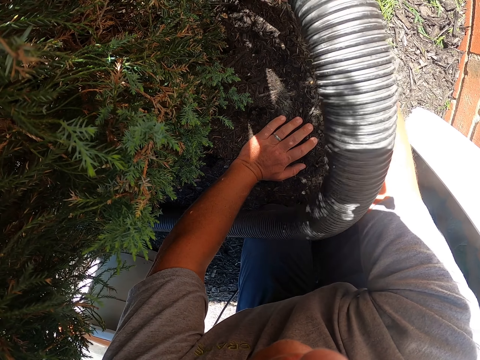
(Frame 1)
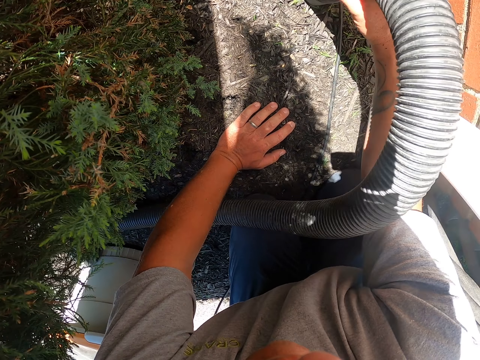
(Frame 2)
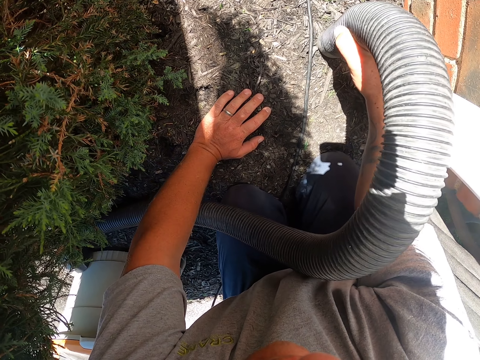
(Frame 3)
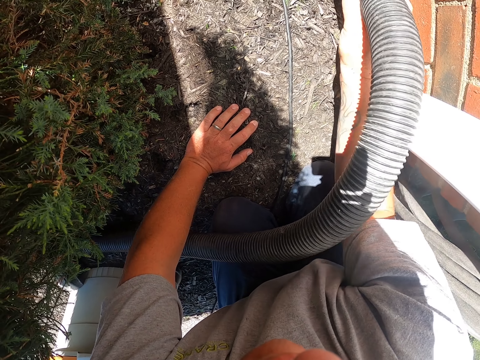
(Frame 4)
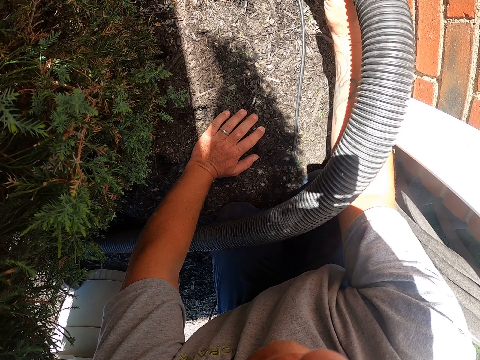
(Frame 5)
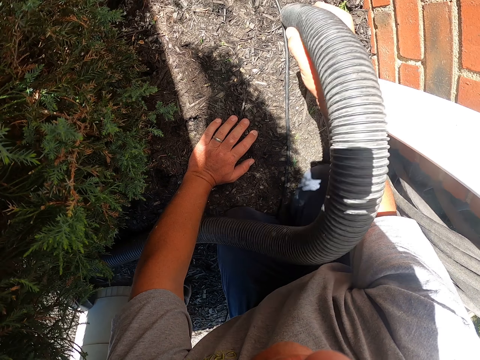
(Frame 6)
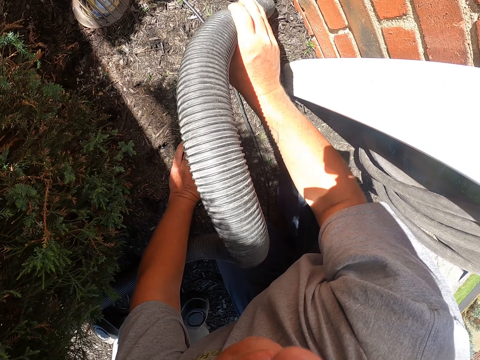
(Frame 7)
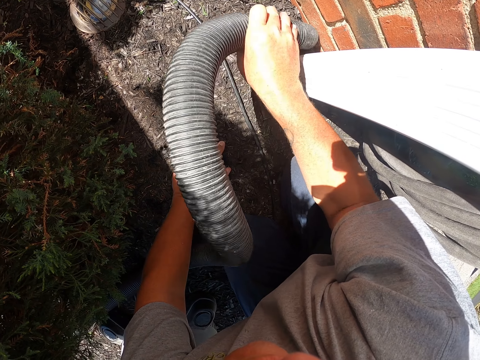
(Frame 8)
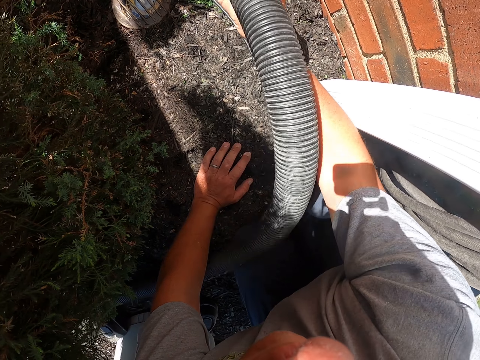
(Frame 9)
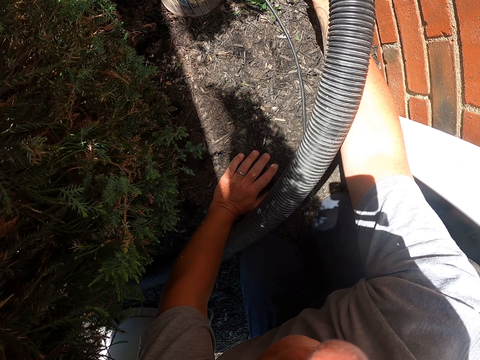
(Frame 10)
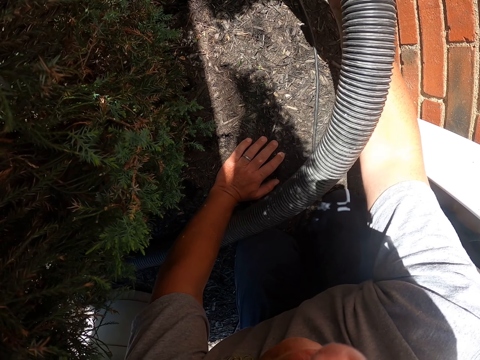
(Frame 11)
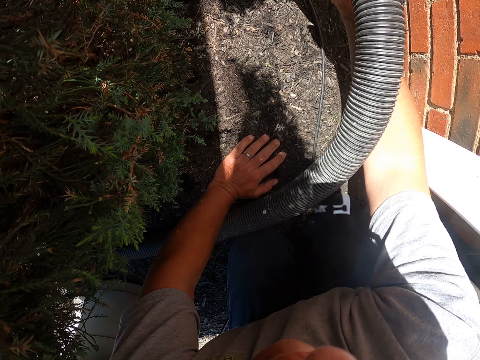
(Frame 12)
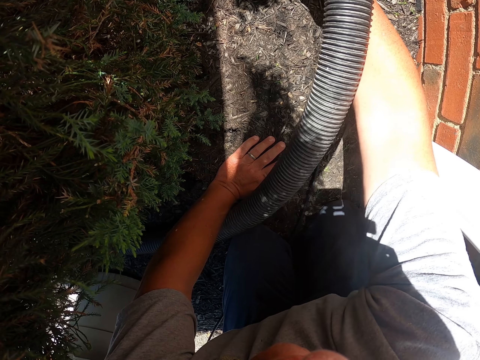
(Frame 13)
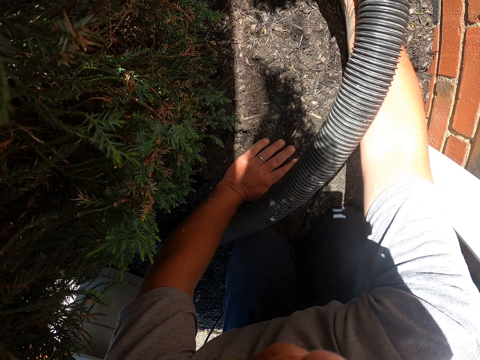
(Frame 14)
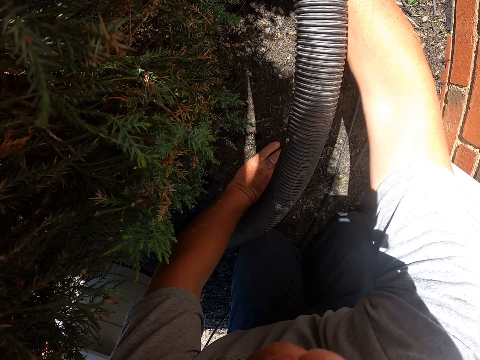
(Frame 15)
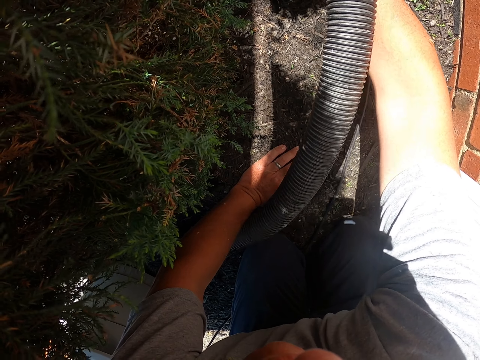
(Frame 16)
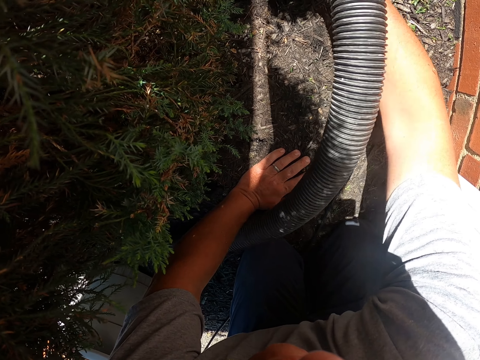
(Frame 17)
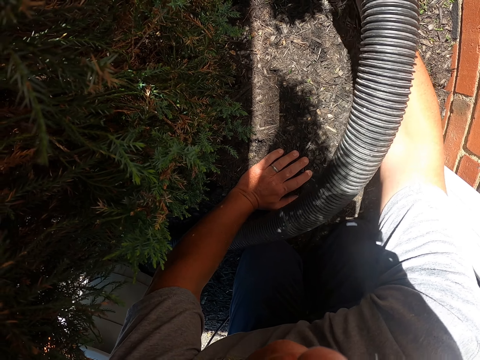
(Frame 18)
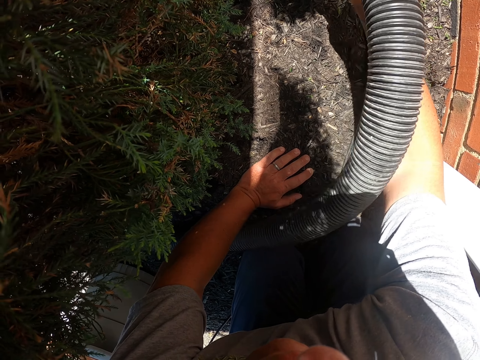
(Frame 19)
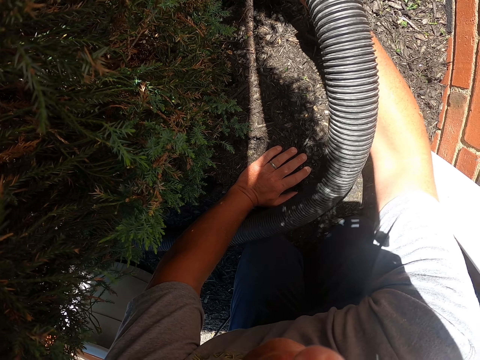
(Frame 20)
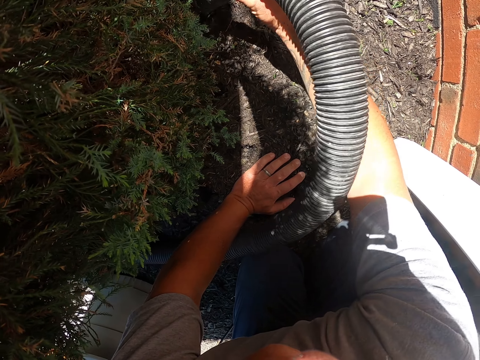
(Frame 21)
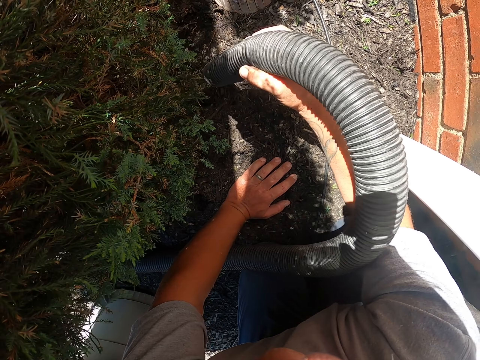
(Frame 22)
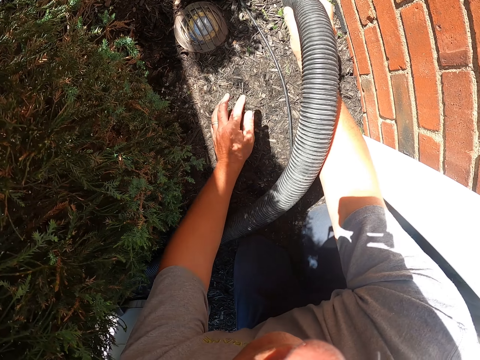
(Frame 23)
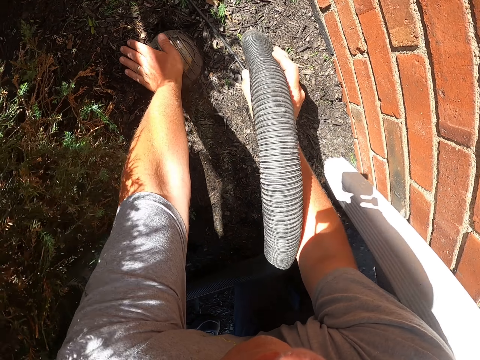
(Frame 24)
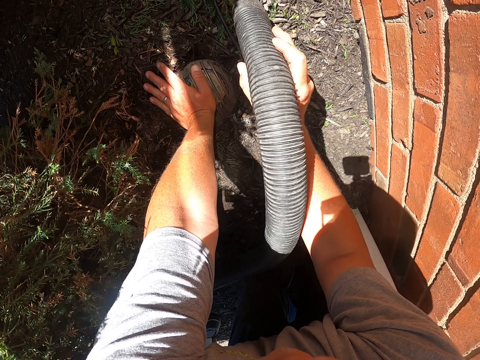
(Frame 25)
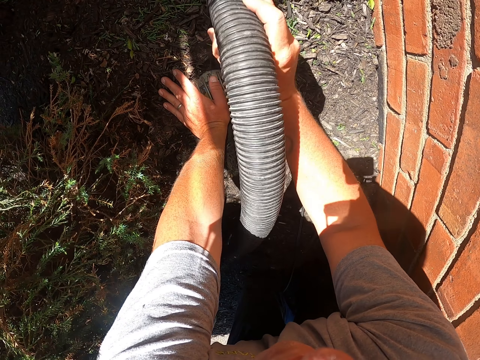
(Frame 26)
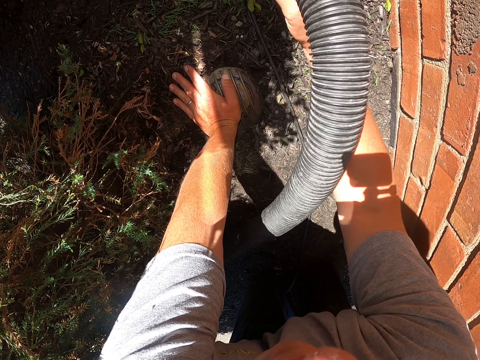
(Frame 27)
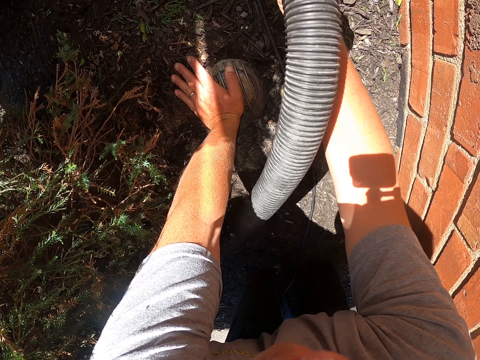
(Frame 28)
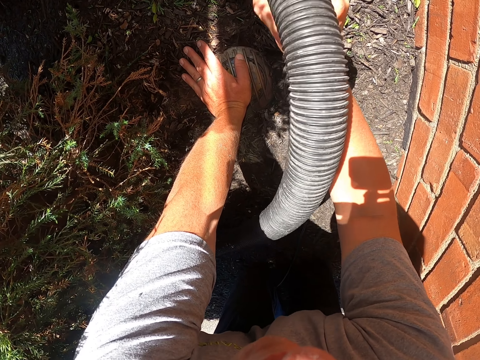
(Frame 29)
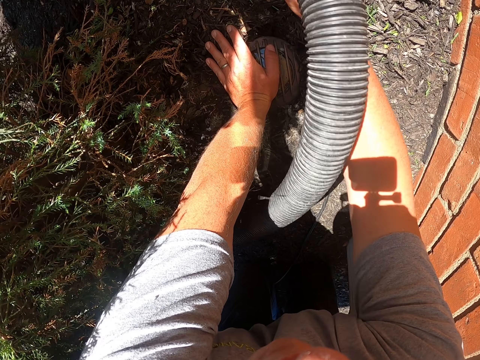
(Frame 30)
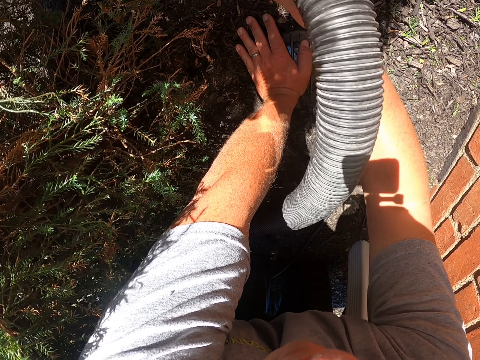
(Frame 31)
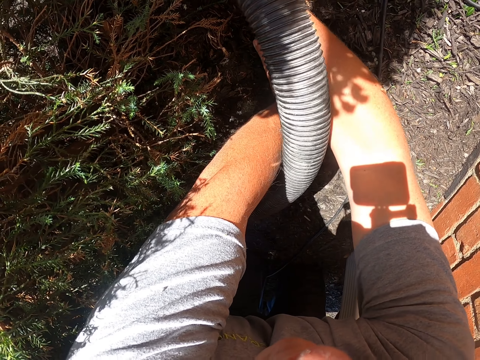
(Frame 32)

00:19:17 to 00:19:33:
The camera wearer moves the hand. They clean the garden with the garden vacuum.

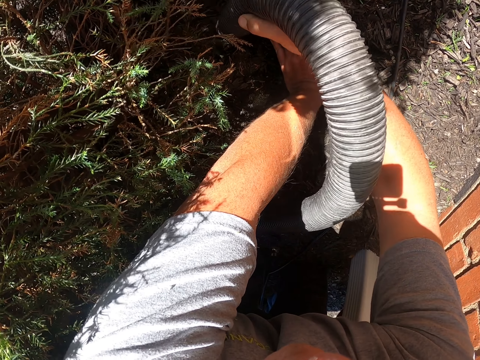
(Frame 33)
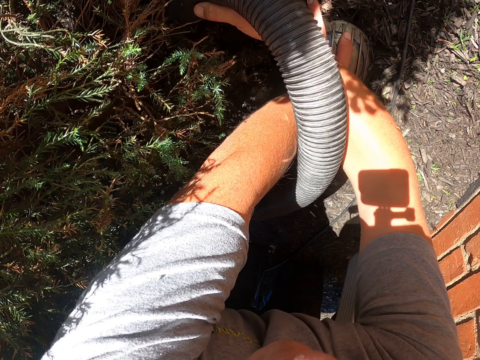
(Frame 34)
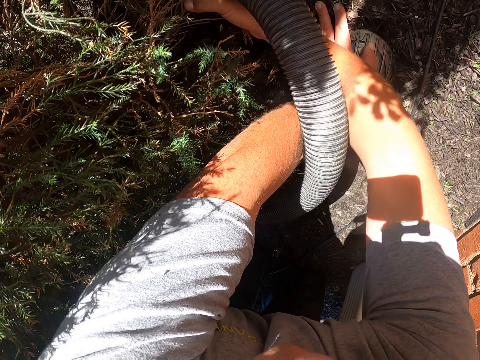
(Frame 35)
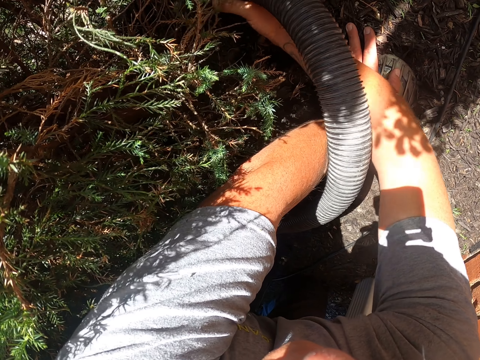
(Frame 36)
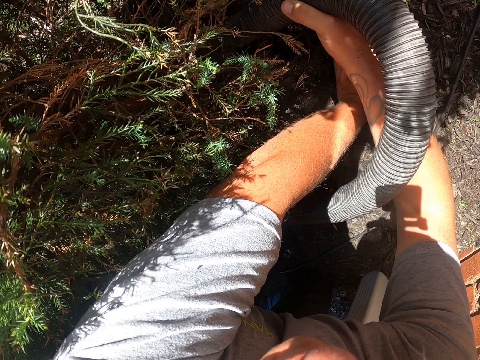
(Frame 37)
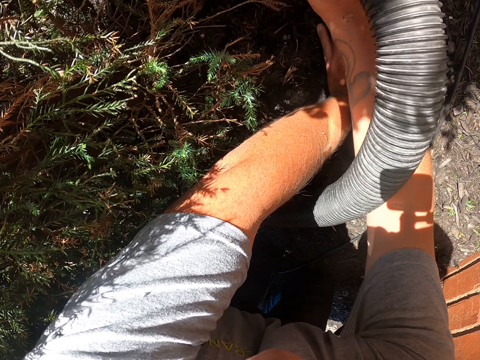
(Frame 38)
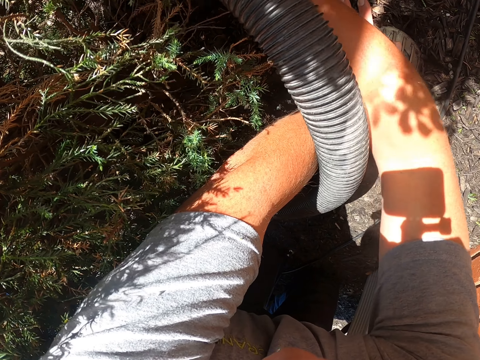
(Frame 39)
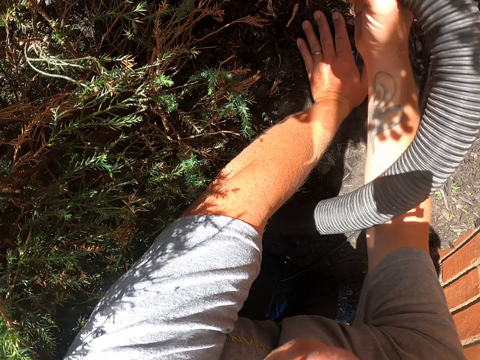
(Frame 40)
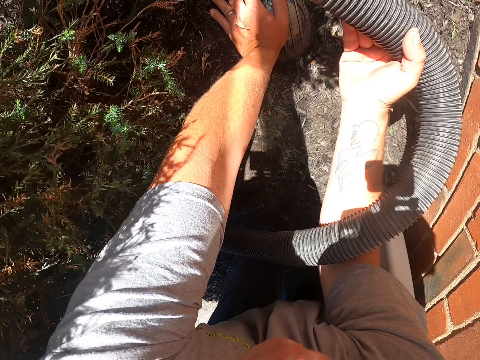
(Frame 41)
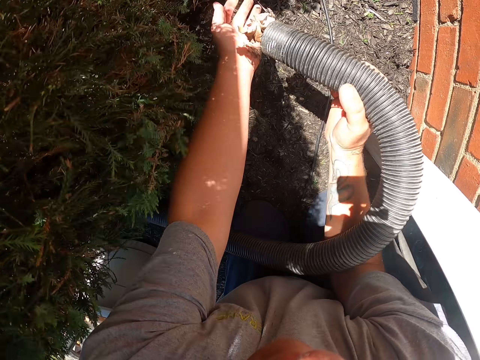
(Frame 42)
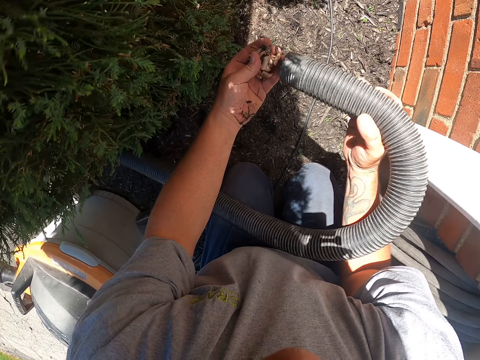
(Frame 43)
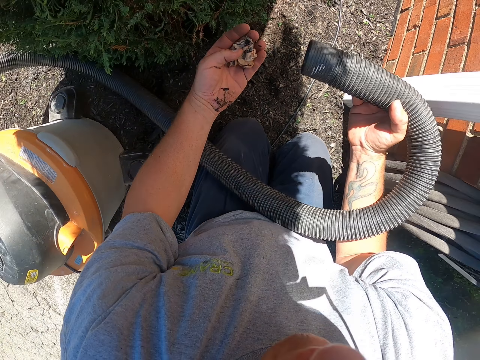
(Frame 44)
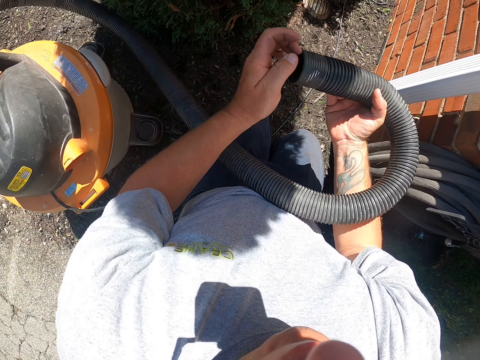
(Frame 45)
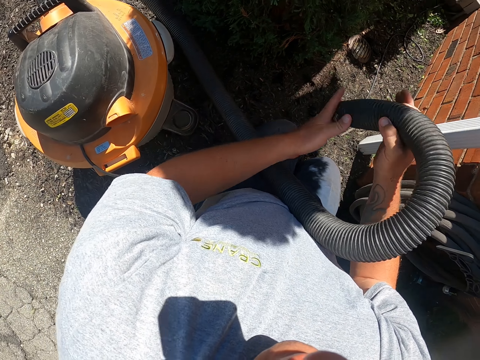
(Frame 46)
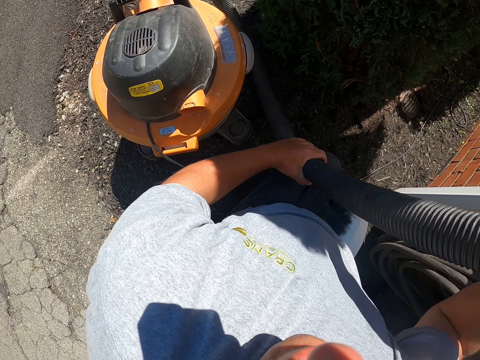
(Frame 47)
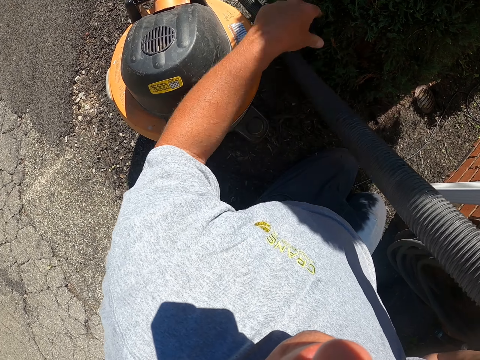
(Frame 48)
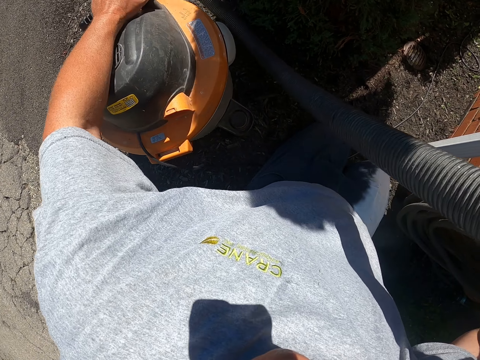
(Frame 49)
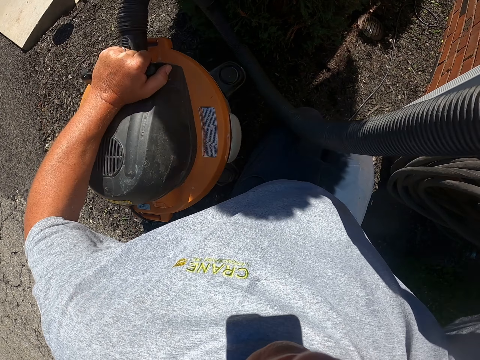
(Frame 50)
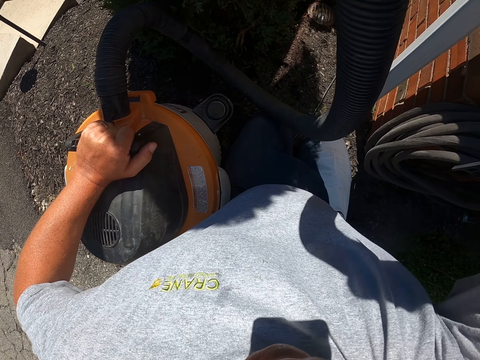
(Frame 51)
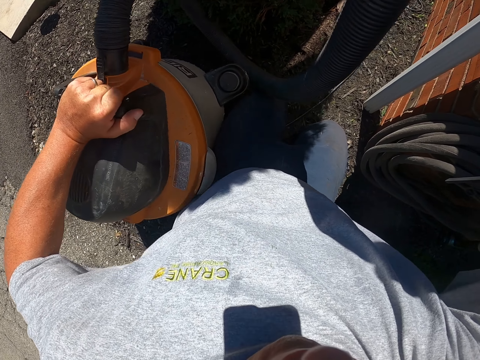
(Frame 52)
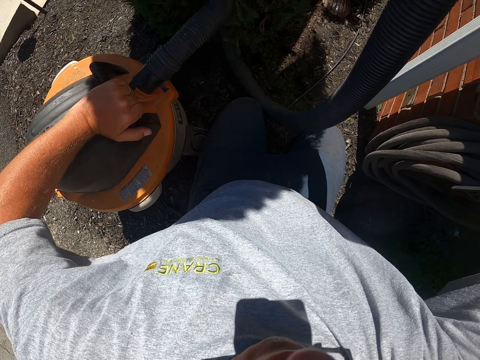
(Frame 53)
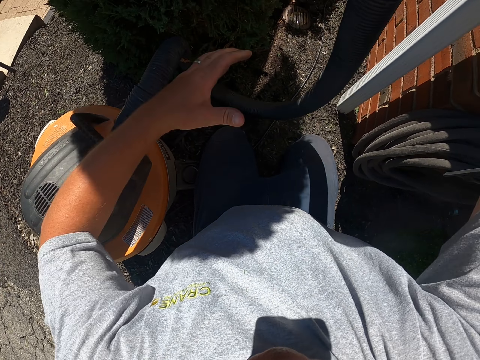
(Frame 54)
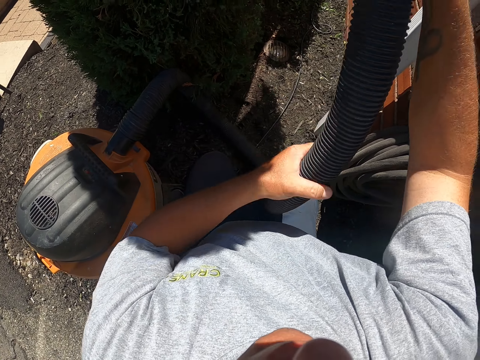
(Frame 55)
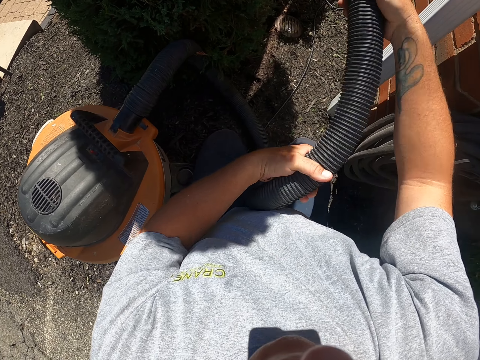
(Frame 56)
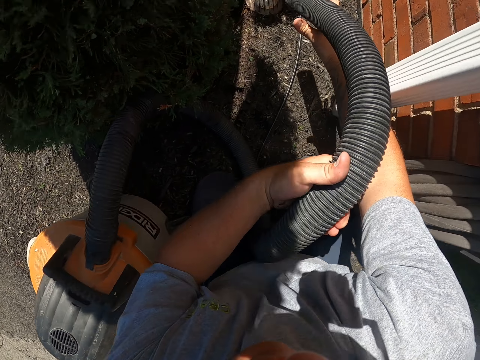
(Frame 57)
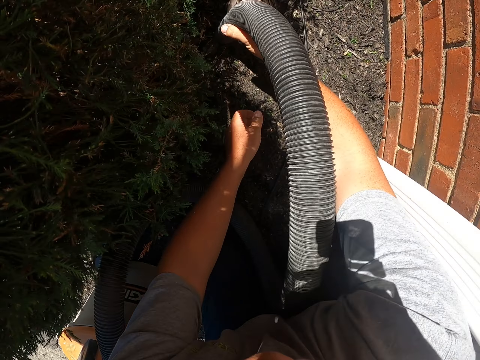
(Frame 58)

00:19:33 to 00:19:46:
The camera wearer removes the dirt from the pipe. They put the dirt in the pipe. They touch the pipe. They move the vacuum cleaner. They pick up the vacuum and put the vacuum down. They touch the pipe. They pick leaves with the vacuum. They clean the garden with the garden vacuum.
